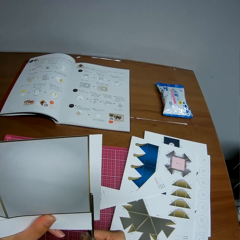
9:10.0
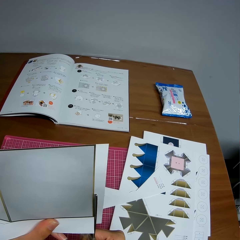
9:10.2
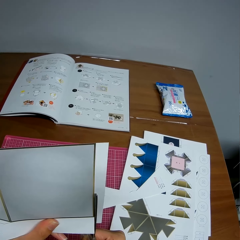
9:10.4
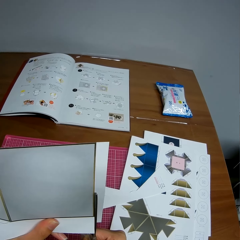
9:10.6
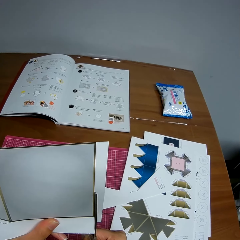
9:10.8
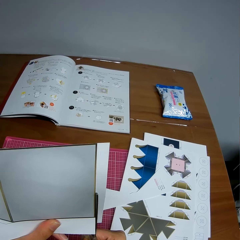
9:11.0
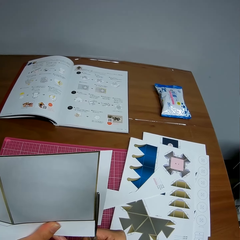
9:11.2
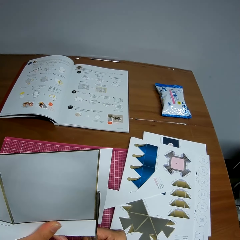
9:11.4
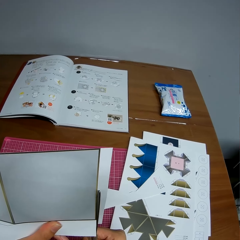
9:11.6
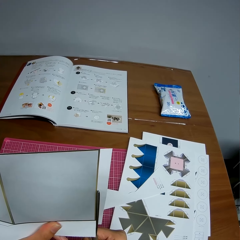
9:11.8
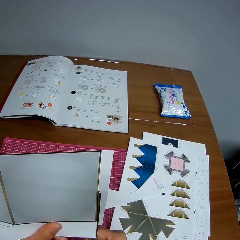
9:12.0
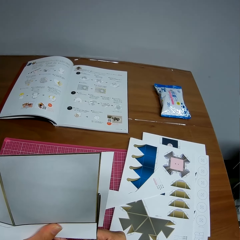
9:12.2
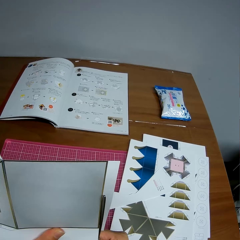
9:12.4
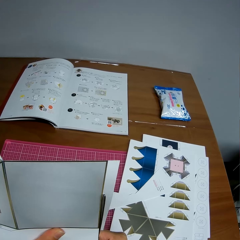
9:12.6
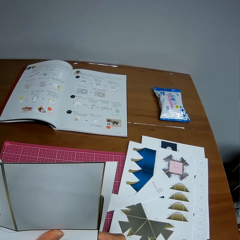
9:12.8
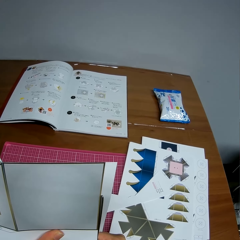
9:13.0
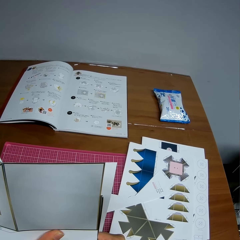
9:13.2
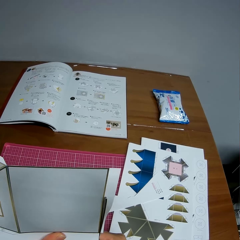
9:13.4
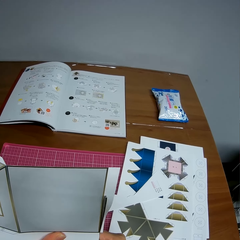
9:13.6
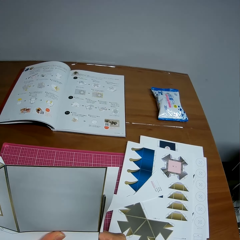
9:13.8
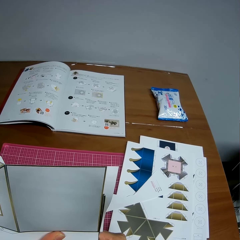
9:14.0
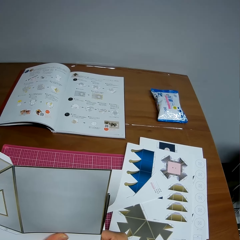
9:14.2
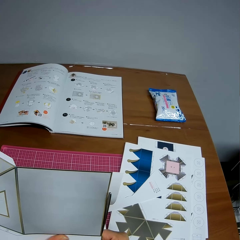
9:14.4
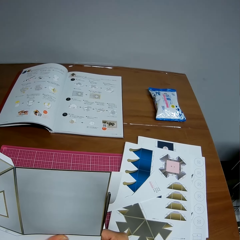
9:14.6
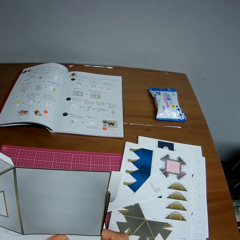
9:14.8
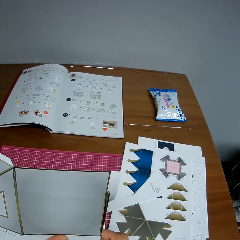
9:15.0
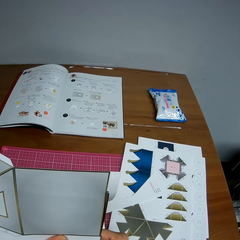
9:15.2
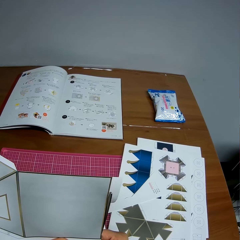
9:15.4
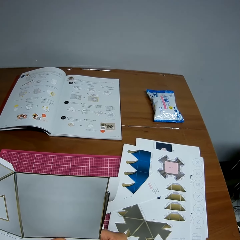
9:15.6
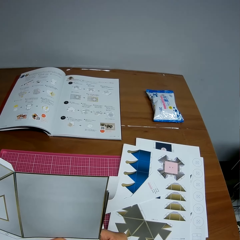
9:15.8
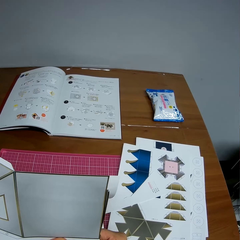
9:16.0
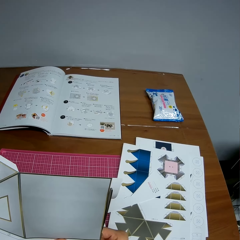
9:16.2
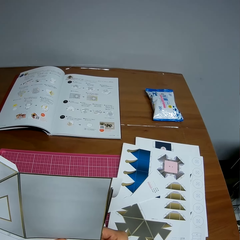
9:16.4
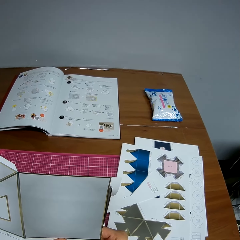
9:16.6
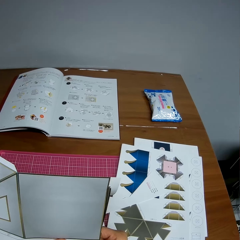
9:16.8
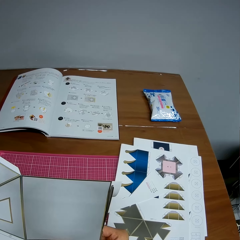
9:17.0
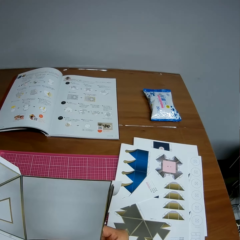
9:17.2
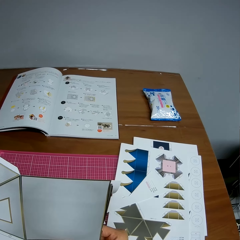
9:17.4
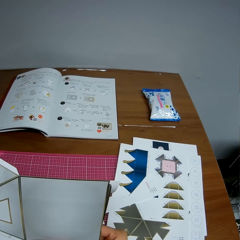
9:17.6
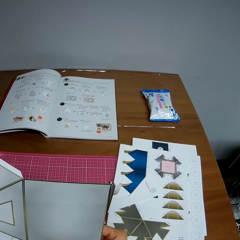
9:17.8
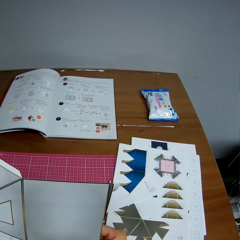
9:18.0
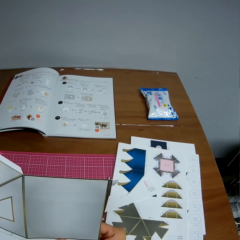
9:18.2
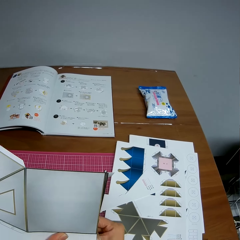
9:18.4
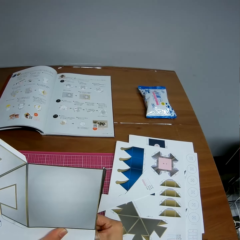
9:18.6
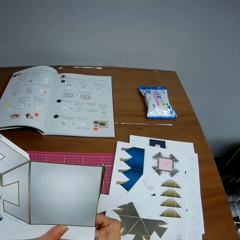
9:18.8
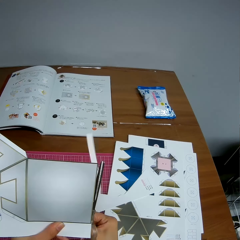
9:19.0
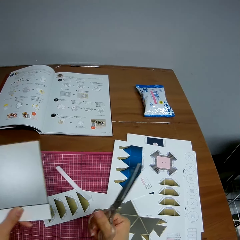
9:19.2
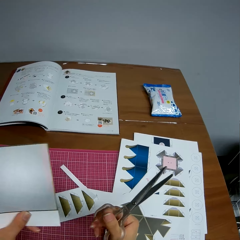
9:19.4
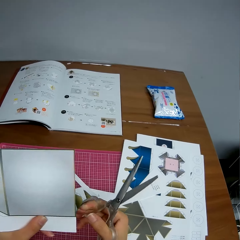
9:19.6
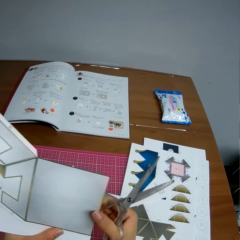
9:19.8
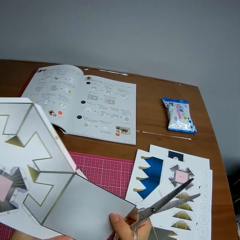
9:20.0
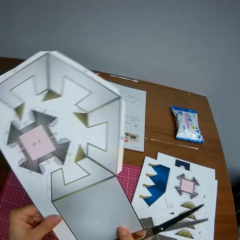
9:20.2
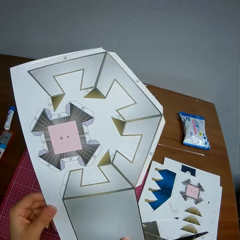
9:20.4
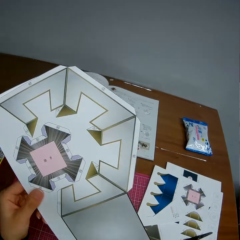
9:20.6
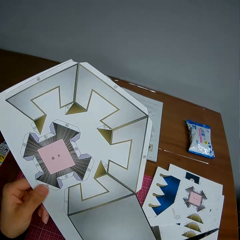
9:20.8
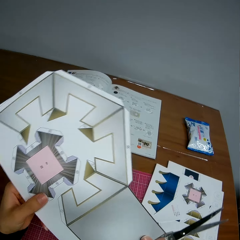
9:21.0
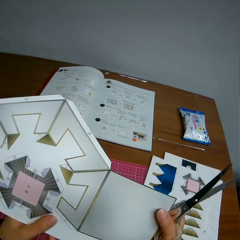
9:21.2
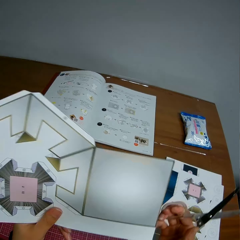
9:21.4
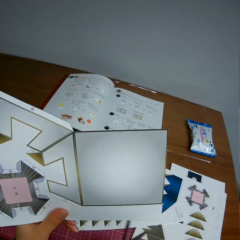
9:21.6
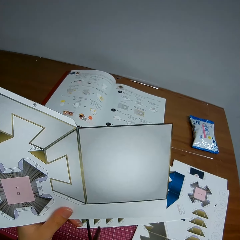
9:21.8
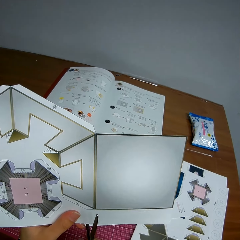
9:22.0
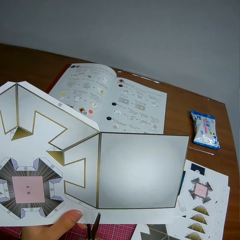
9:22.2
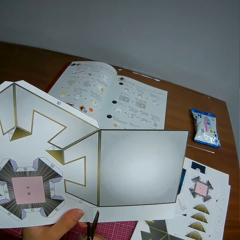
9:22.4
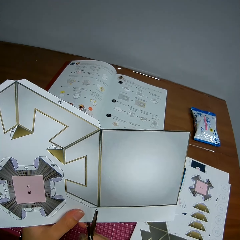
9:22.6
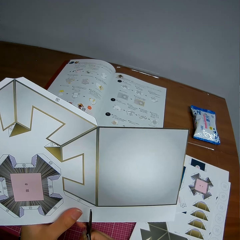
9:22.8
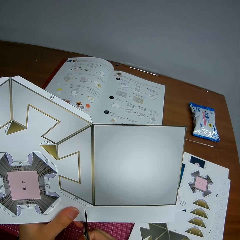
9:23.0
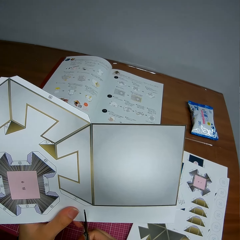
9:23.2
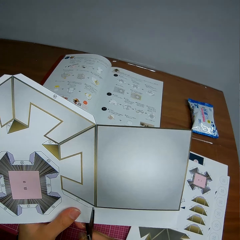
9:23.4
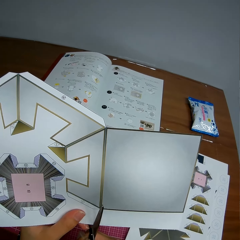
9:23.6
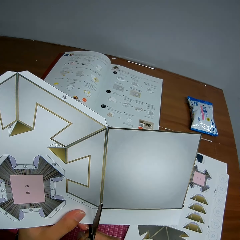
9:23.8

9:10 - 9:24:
The camera wearer drops the cut piece of paper on the table. They touch the paper, adjust the paper, look at the paper, and cut the paper with the scissors.

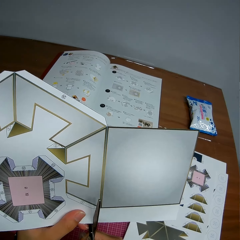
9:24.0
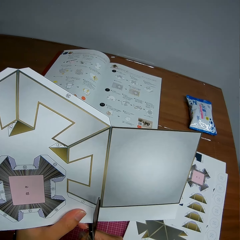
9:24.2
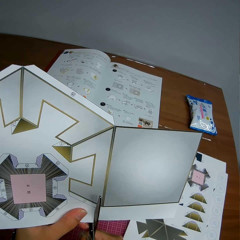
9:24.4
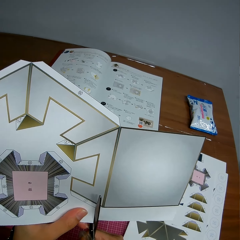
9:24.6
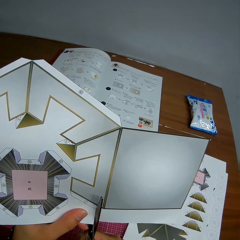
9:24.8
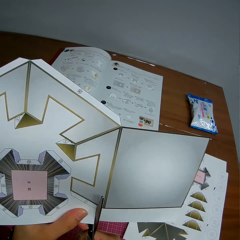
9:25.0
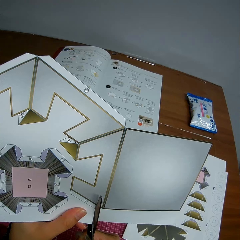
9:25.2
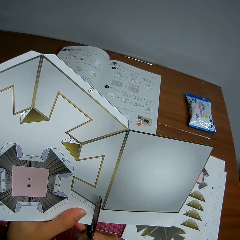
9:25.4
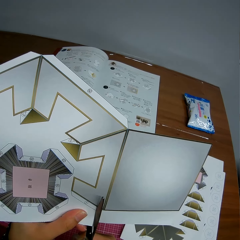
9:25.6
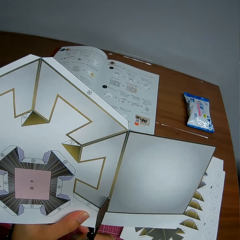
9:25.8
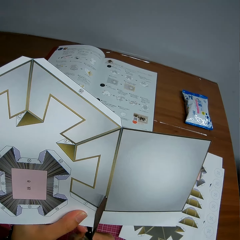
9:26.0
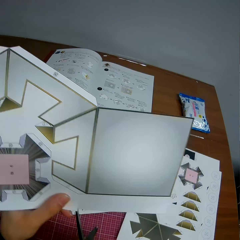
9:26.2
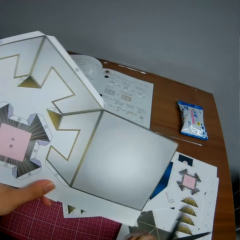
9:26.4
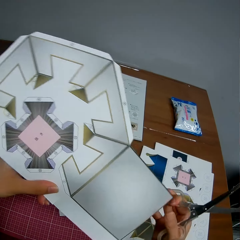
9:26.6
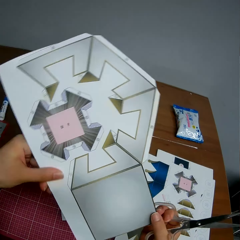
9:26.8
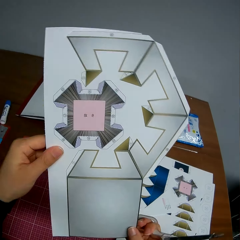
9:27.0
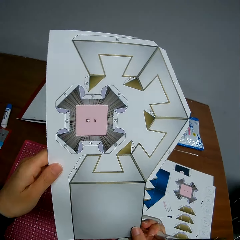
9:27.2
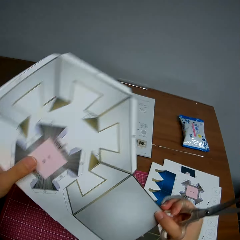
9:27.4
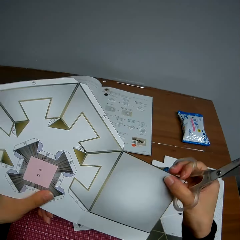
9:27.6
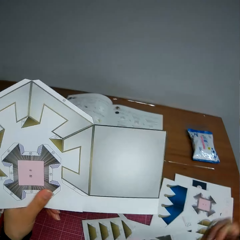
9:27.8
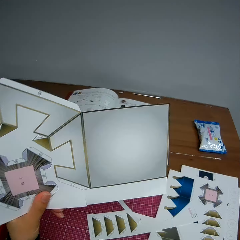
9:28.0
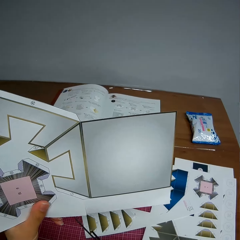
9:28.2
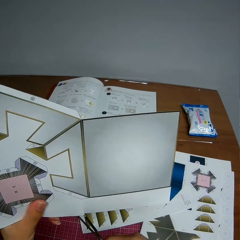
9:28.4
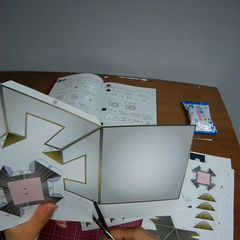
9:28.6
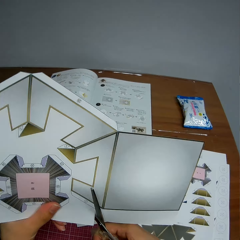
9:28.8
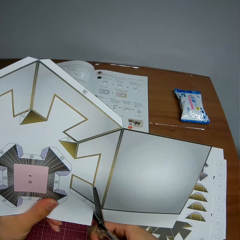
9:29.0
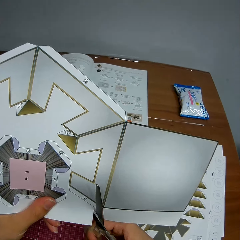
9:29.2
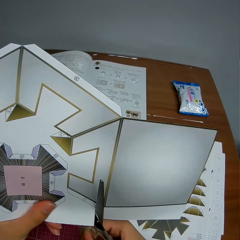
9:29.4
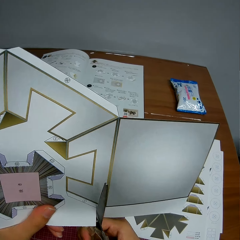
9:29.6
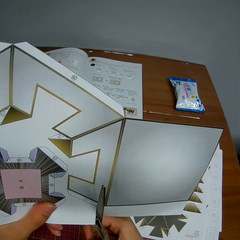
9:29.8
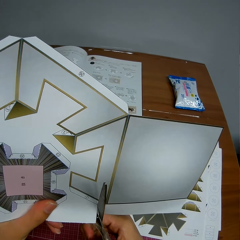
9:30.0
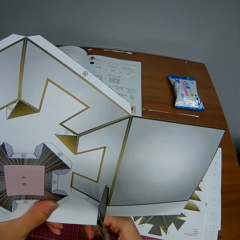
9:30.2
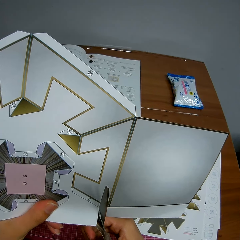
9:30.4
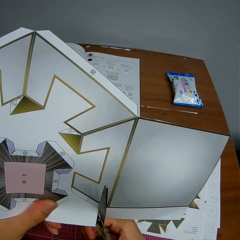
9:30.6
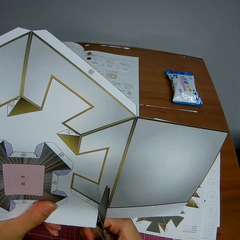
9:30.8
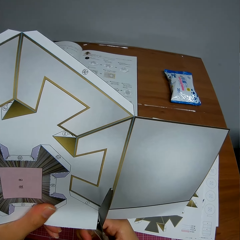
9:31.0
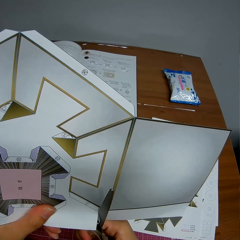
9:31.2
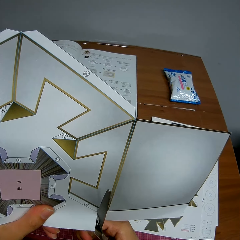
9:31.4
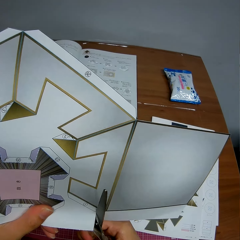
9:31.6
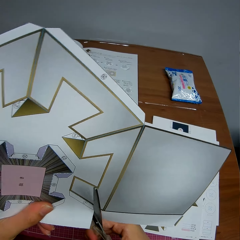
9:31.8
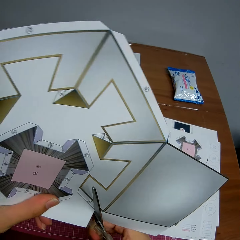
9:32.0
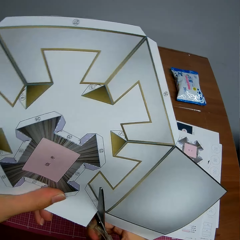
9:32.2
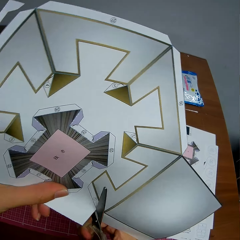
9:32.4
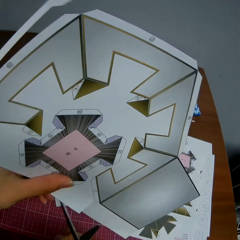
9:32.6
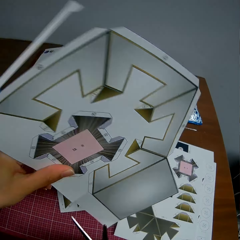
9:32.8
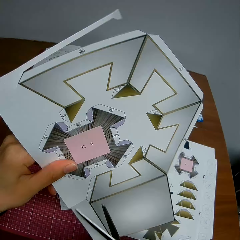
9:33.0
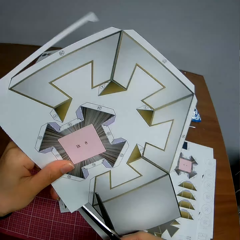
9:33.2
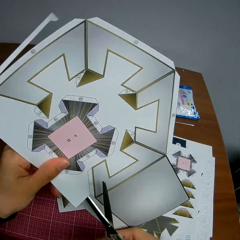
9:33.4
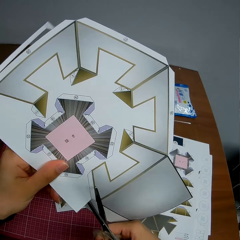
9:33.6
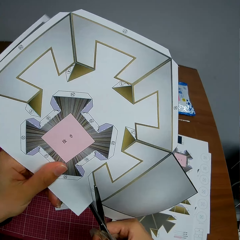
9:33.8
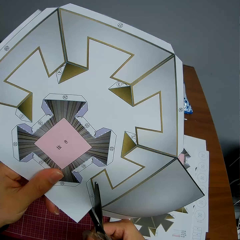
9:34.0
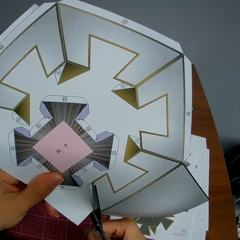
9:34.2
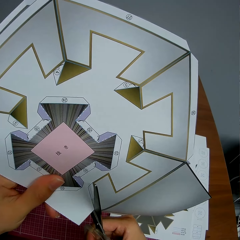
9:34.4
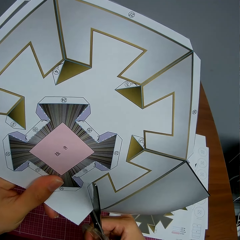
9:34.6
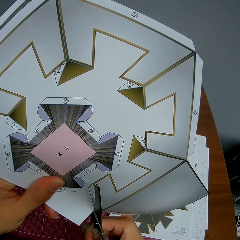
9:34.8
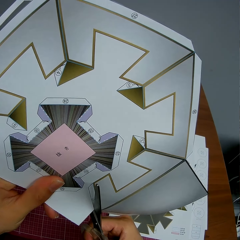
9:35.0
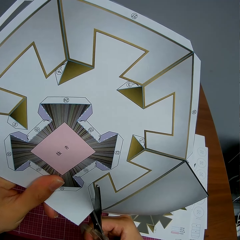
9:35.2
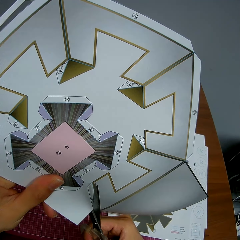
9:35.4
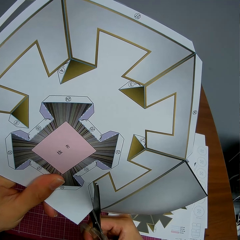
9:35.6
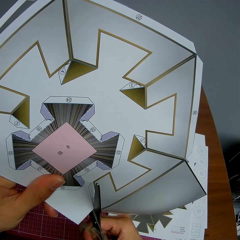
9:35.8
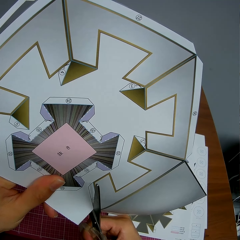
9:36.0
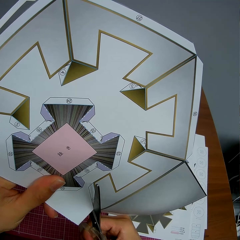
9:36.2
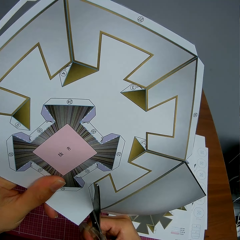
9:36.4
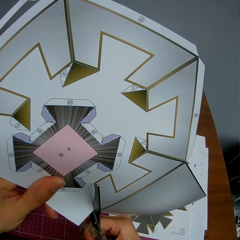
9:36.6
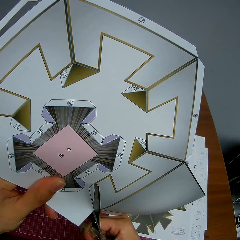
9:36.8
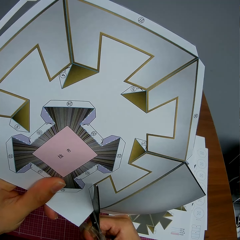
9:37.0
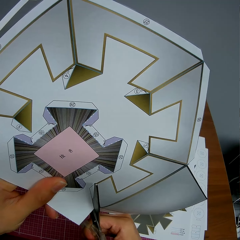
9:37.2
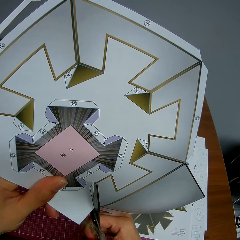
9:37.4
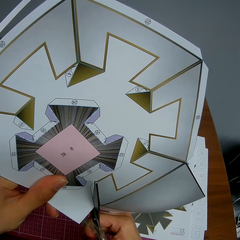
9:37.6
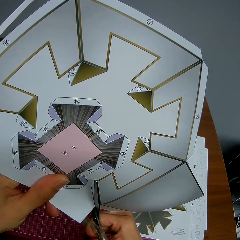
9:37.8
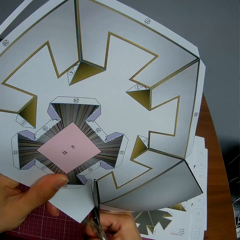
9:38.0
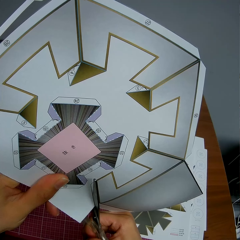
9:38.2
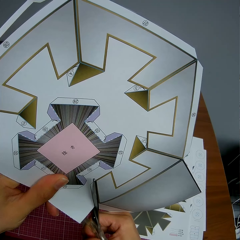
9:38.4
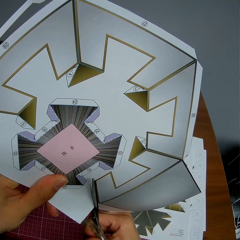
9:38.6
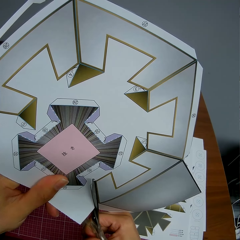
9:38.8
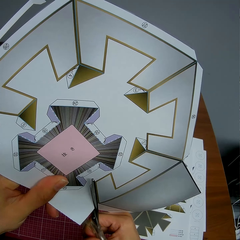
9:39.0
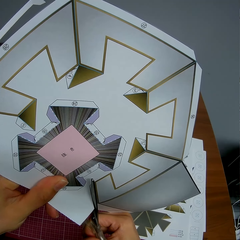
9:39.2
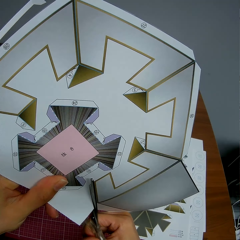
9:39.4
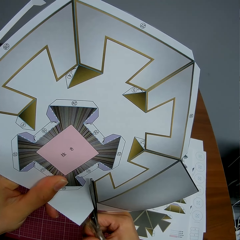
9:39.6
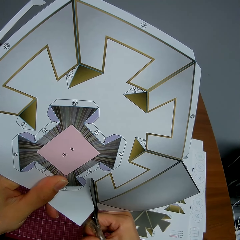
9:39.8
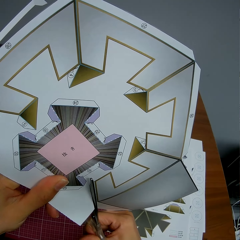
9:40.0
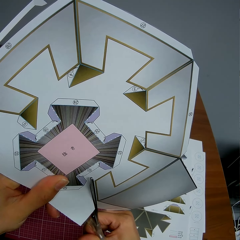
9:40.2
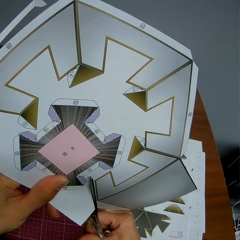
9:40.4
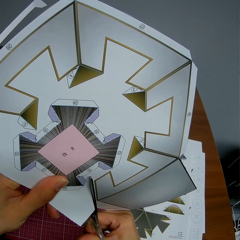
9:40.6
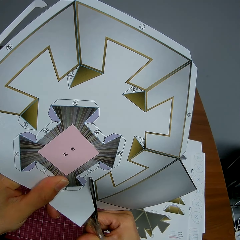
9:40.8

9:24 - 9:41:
The camera wearer adjusts the paper. They touch the paper and turn the paper. They cut the paper with the scissors. They turn the paper. They cut the paper with the scissors.
